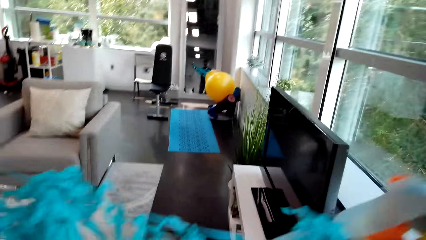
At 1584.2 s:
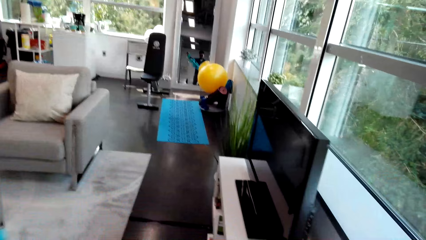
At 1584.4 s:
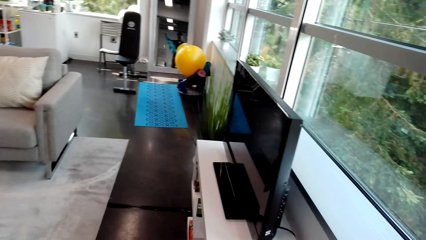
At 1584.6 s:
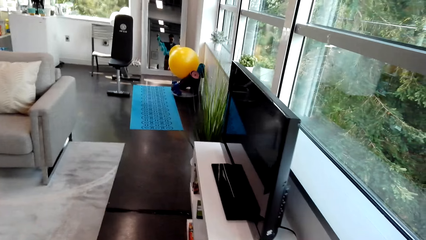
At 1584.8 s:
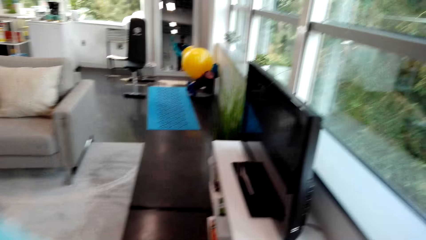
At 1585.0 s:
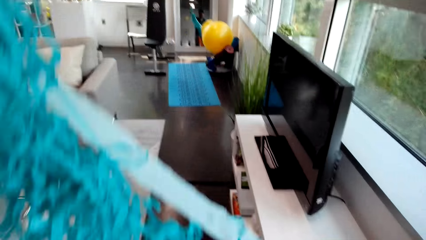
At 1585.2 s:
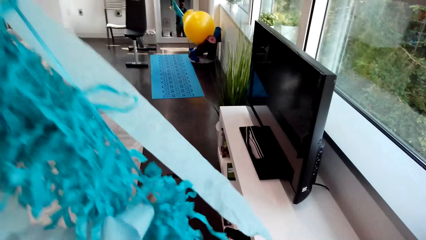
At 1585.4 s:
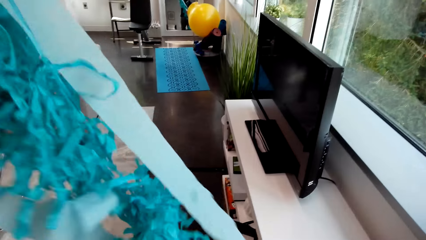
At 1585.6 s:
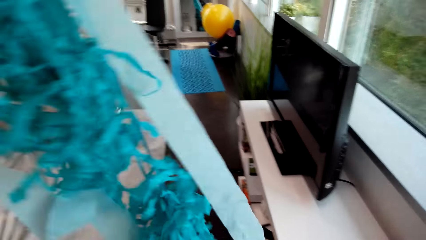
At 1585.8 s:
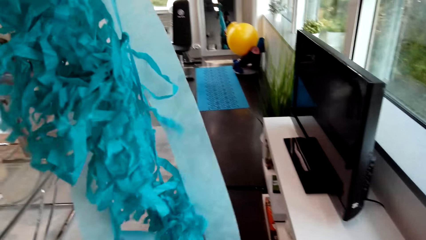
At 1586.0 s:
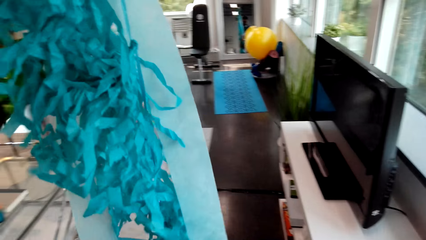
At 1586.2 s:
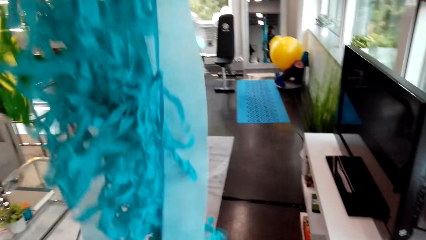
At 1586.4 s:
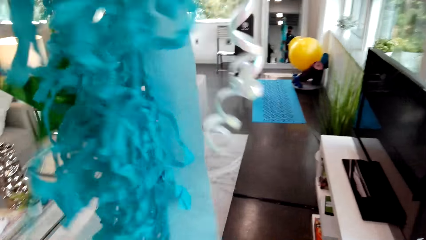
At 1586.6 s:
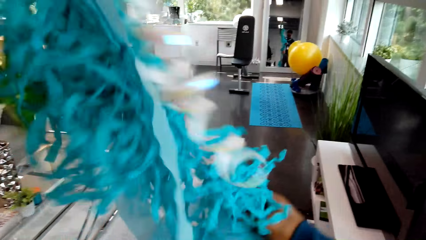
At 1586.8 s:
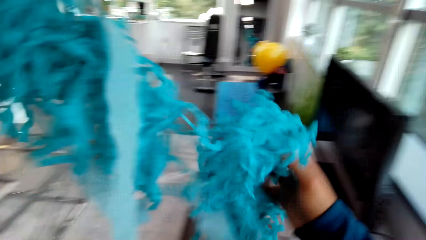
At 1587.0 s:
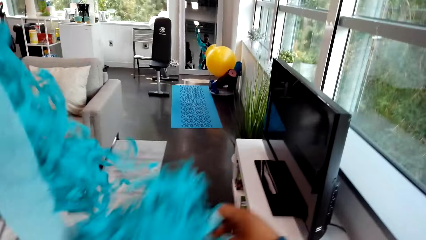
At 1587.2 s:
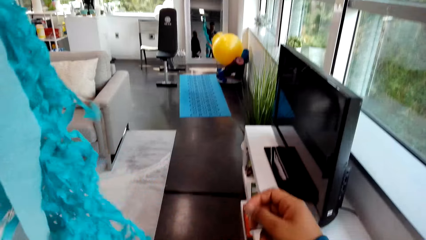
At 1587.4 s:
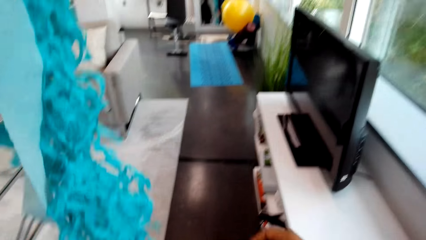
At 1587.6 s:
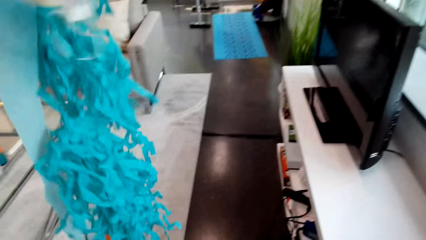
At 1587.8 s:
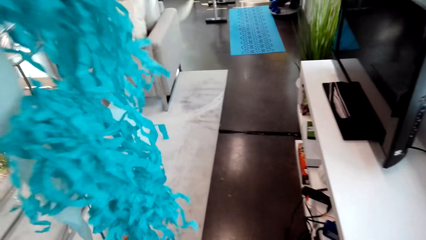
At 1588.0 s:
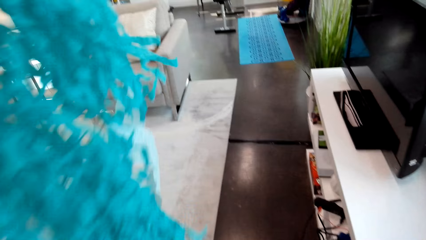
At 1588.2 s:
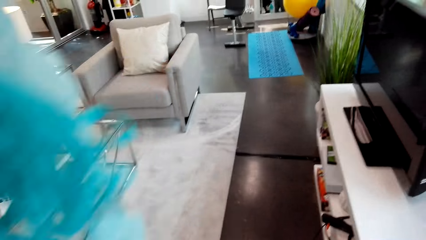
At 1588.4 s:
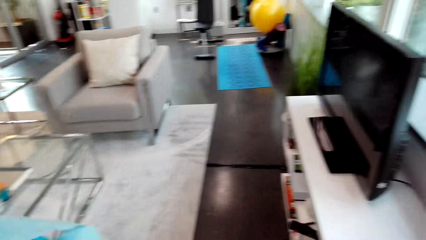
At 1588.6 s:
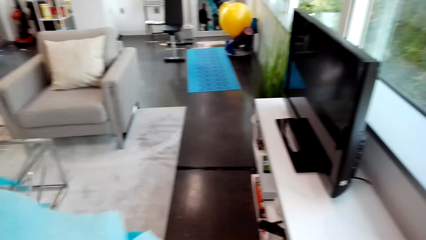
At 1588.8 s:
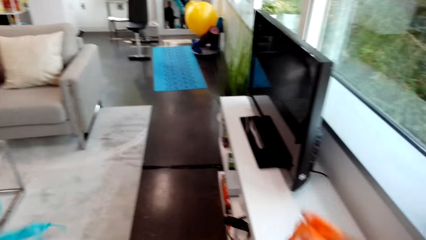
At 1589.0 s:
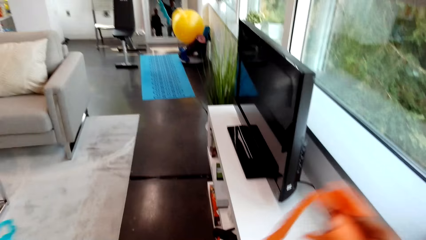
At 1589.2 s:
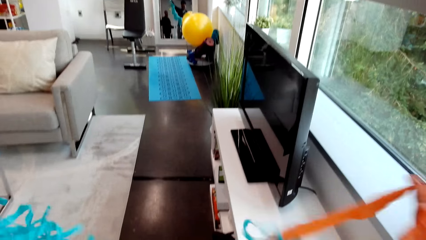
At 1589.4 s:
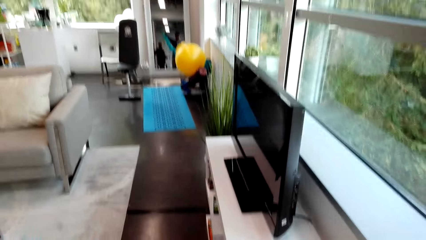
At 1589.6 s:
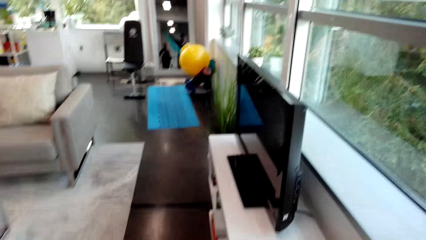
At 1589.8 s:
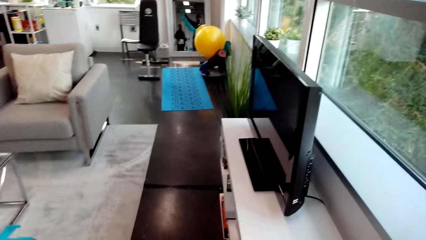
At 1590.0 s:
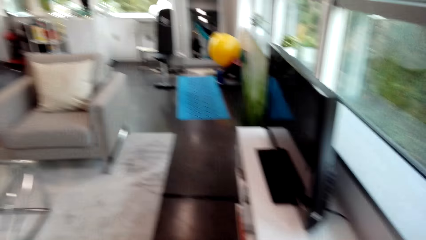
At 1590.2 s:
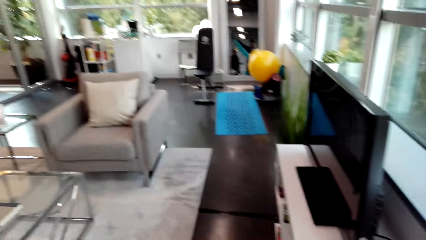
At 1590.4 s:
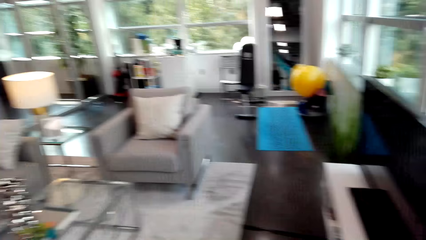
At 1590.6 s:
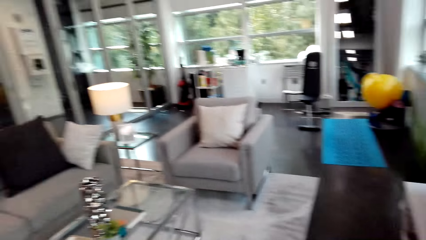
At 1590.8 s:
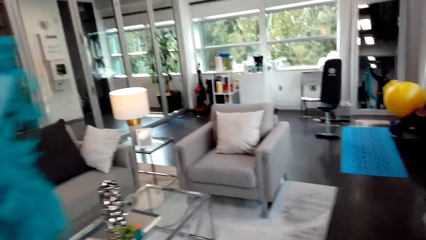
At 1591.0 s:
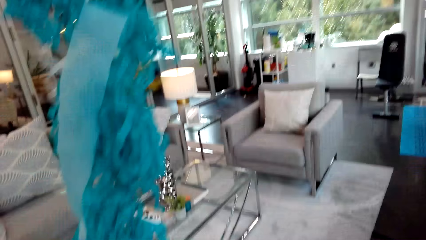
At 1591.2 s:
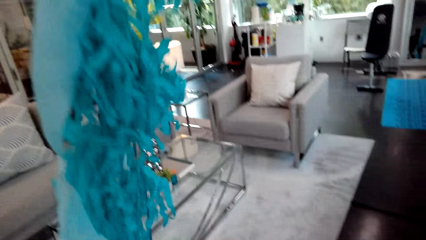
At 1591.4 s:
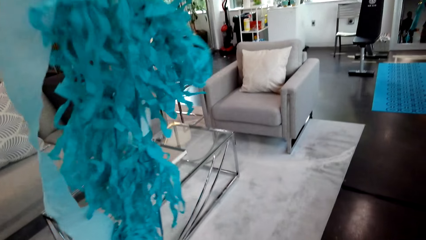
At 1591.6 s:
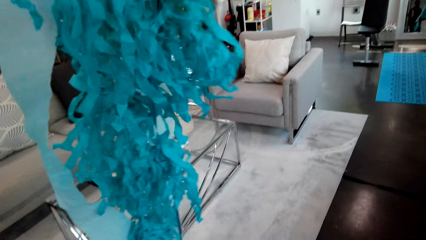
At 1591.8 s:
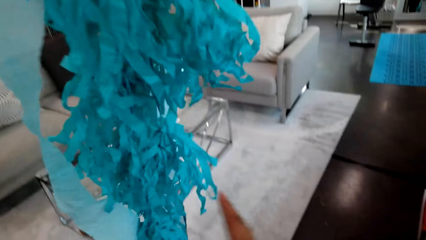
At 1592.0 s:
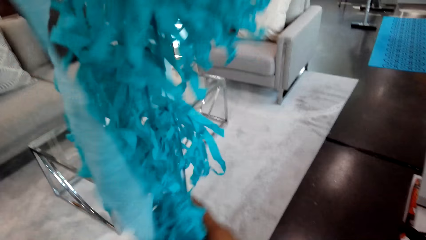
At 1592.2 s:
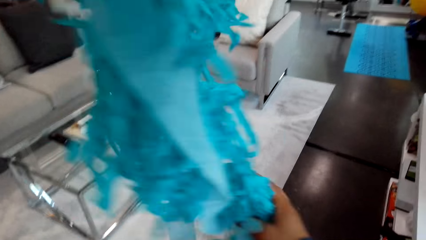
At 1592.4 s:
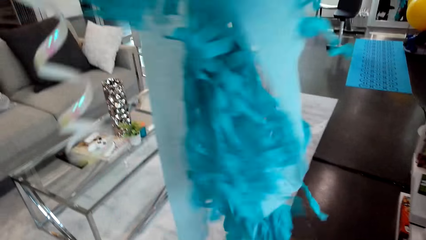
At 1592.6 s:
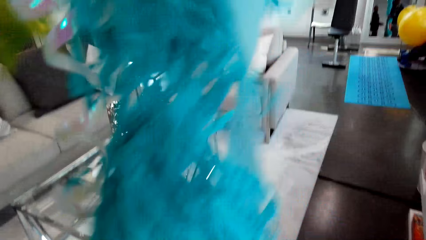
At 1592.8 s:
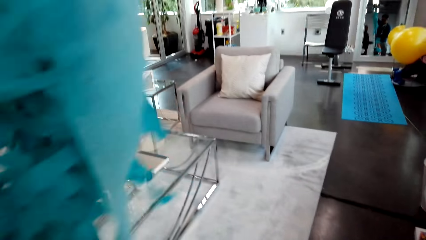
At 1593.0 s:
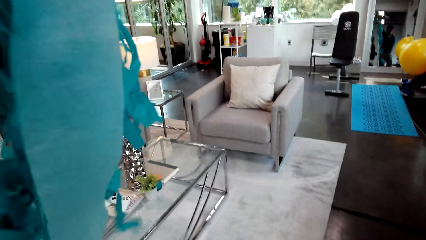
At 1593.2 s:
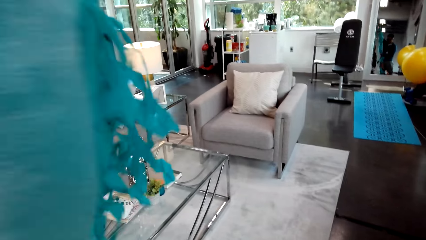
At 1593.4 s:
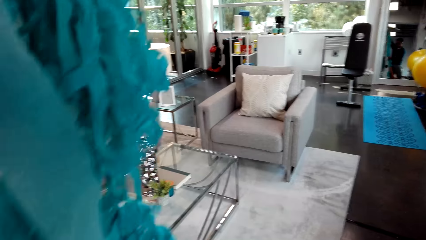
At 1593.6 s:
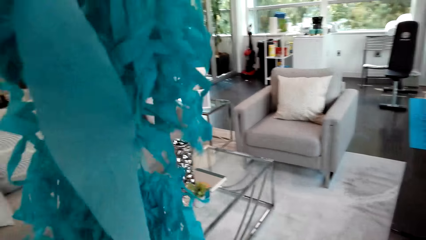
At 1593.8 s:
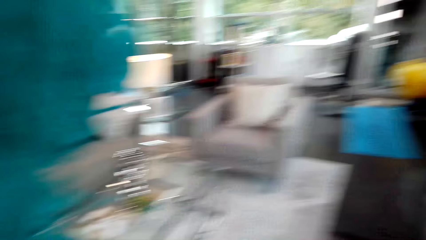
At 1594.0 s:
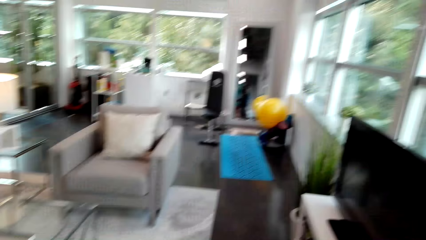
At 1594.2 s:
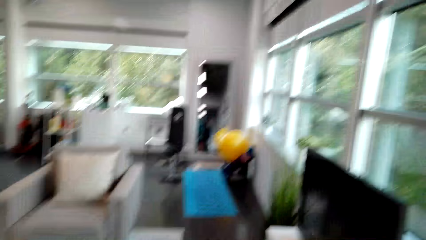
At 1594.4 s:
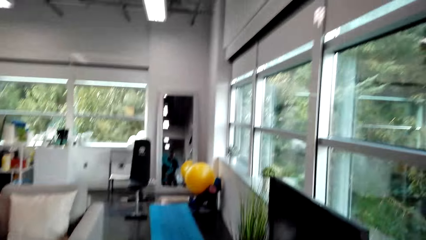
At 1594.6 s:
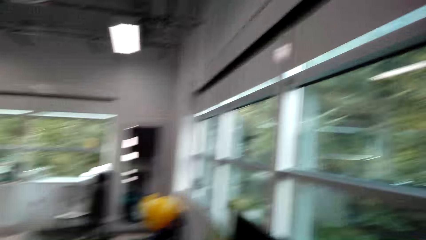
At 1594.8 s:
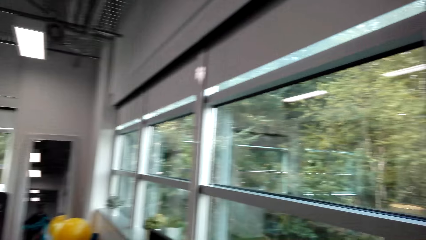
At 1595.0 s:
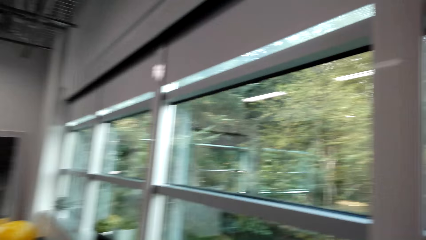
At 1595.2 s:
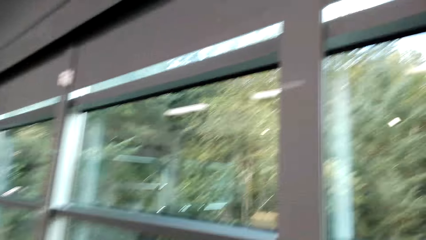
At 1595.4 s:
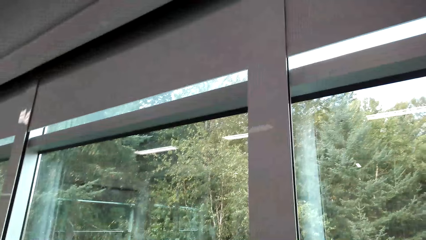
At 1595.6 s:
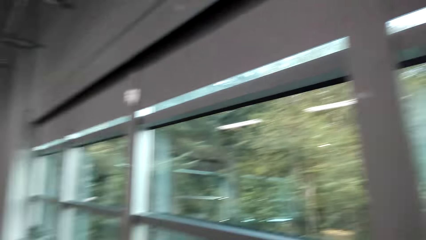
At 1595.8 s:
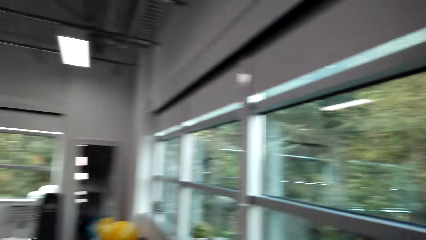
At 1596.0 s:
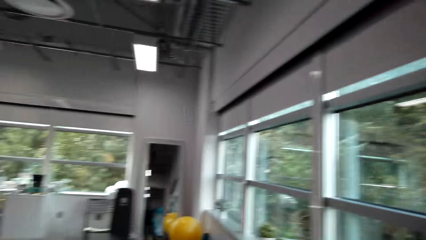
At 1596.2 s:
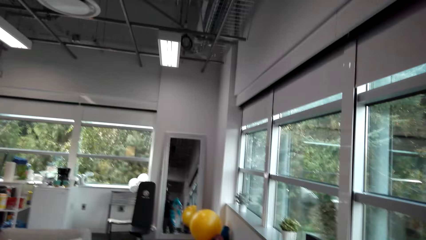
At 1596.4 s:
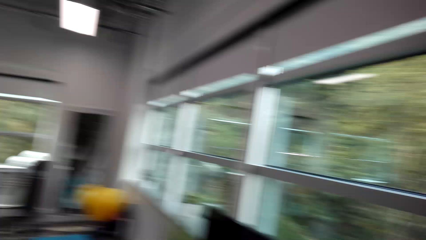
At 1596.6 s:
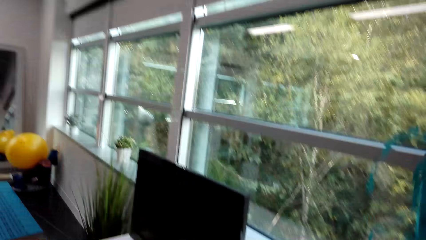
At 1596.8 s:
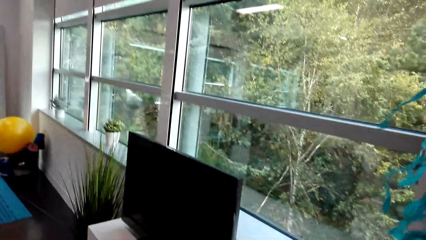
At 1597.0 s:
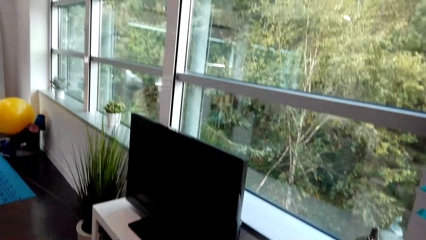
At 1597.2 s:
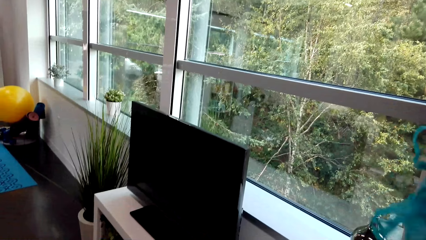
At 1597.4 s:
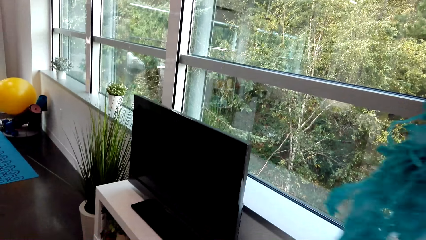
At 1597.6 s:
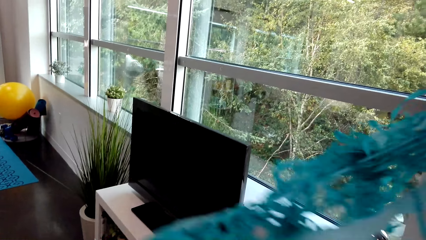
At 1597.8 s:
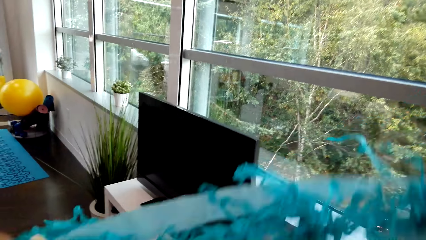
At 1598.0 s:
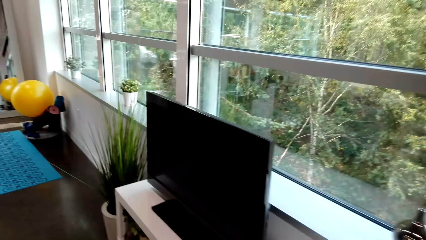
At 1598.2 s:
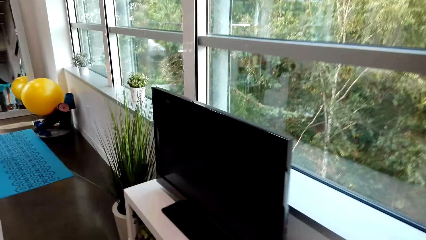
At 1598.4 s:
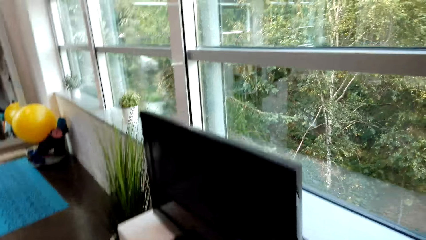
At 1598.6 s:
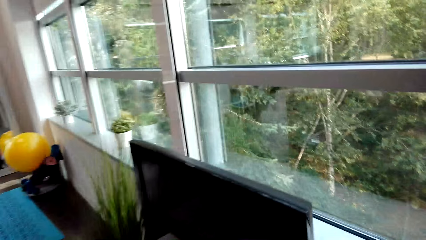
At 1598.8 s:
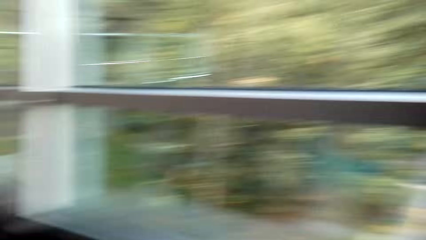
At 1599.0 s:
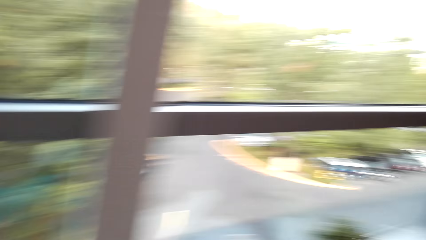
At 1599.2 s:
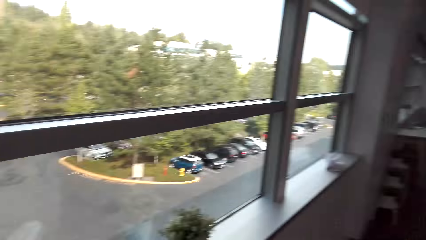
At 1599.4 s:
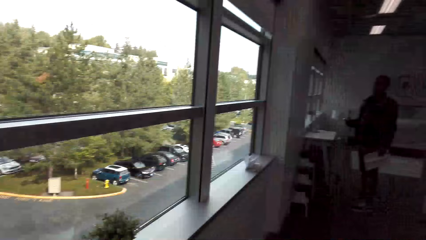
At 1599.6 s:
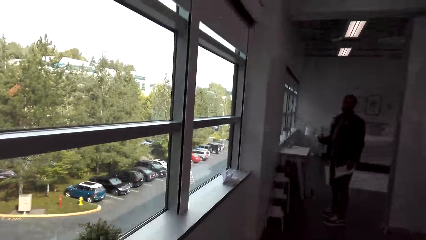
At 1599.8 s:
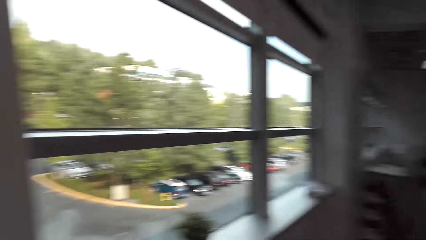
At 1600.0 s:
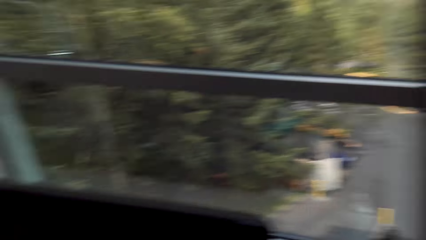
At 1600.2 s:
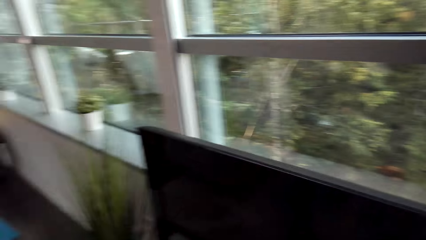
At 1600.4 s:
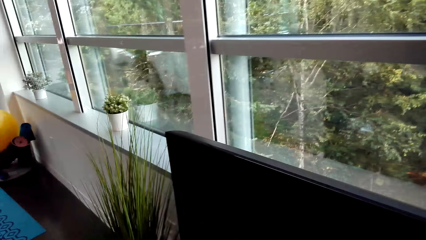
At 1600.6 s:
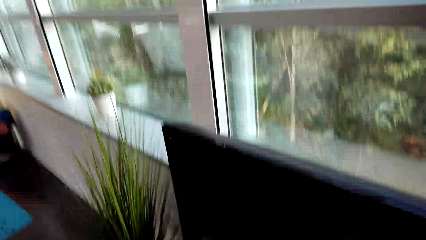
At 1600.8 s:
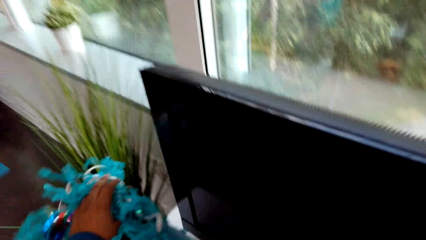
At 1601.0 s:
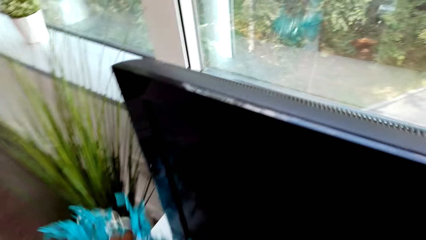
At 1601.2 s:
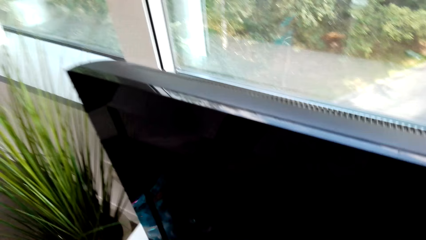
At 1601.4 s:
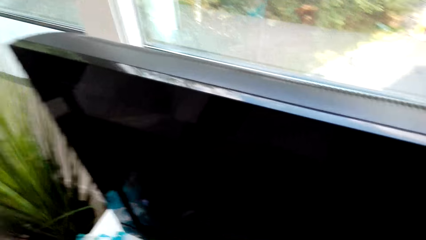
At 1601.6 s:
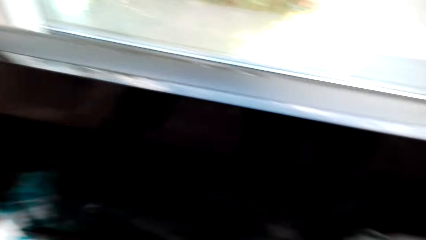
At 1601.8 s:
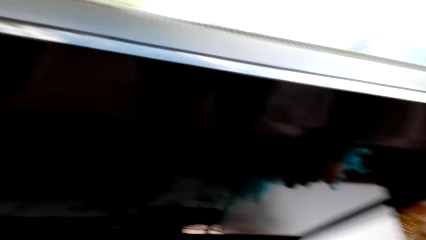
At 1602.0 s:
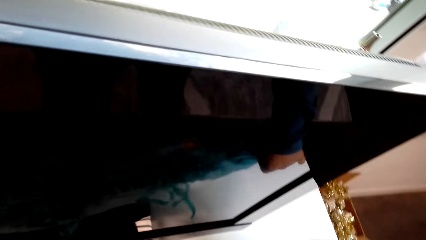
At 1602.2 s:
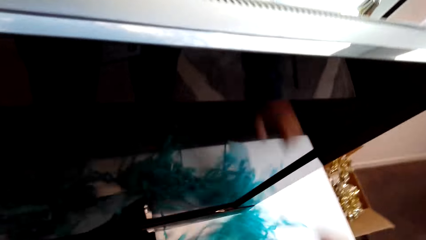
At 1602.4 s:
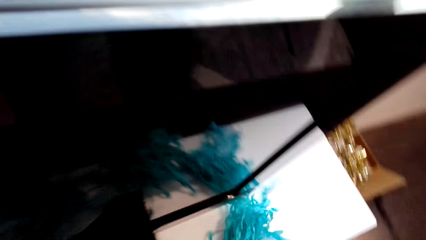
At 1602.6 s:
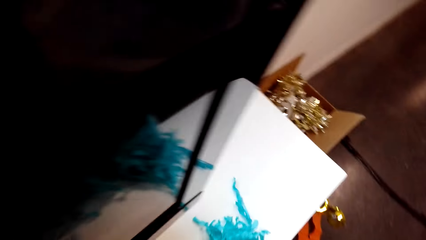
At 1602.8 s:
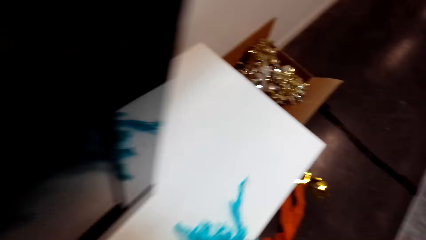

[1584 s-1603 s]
The camera wearer raises the decorations. They pull a ribbon from the decoration, raise the decorations, move around, lower the decoration, and look around. They place the decorative on the TV stand.
